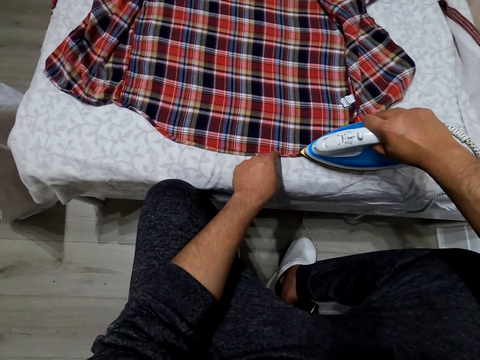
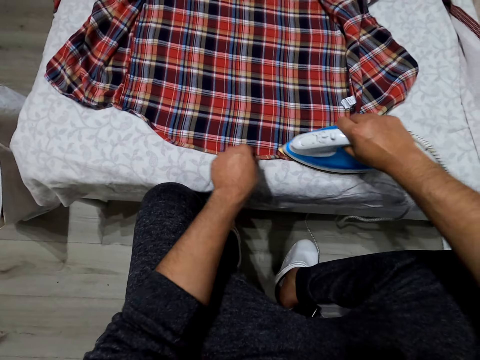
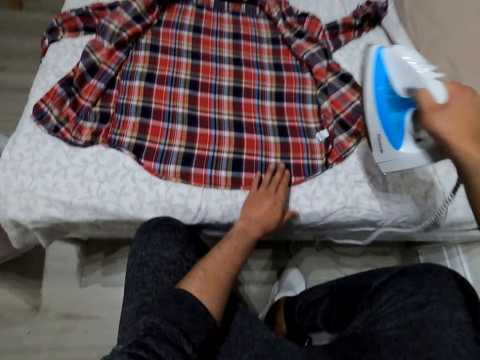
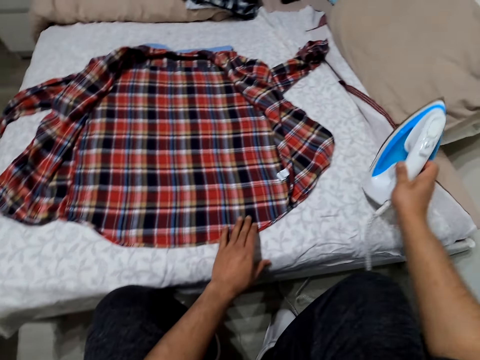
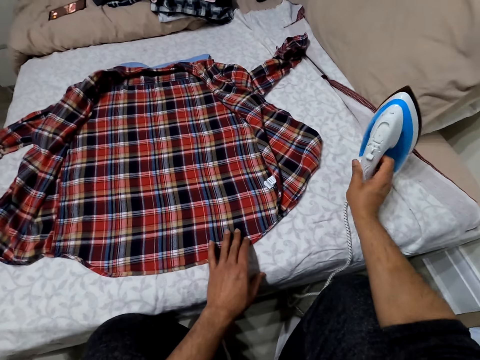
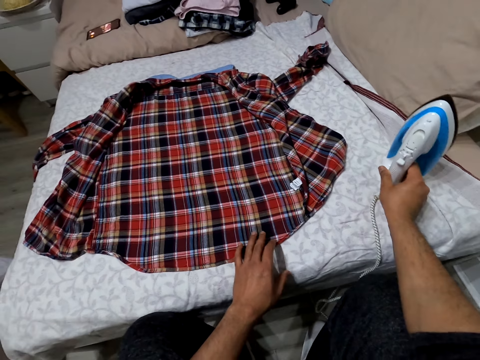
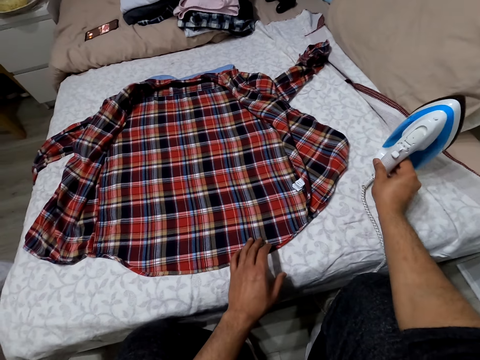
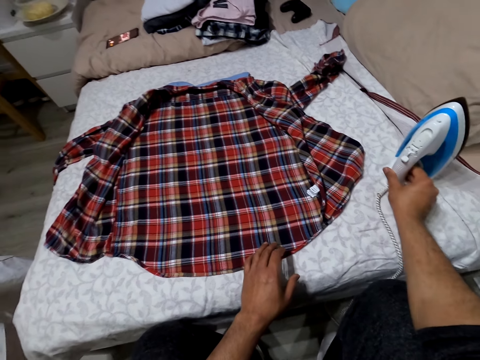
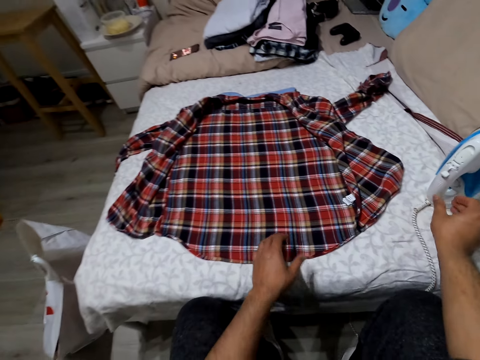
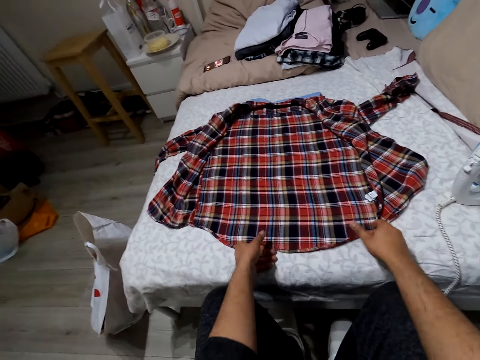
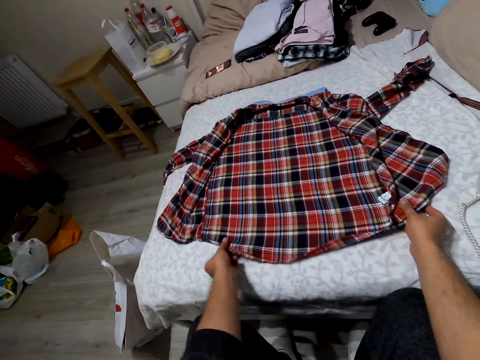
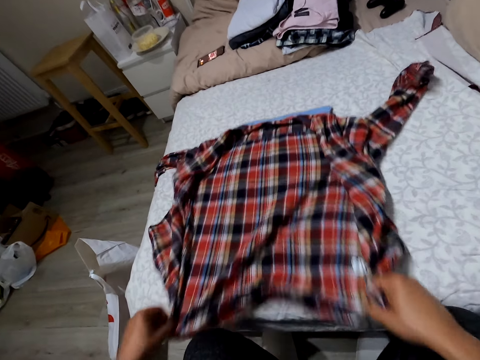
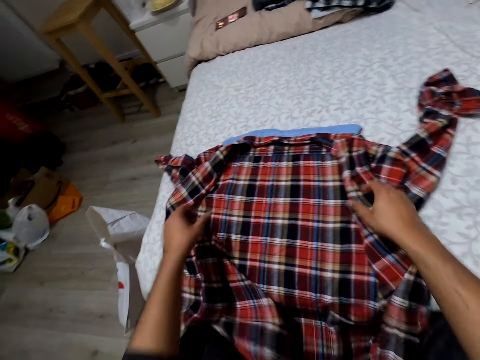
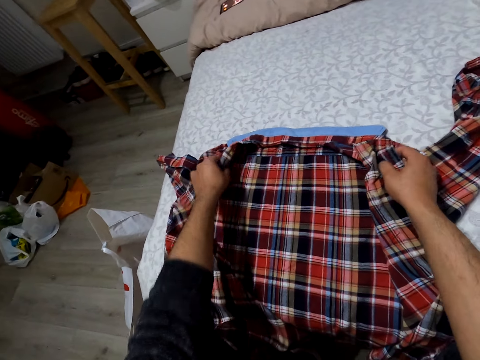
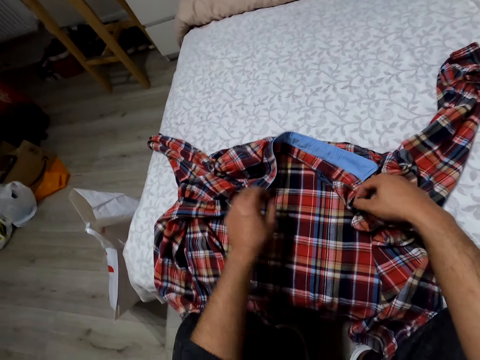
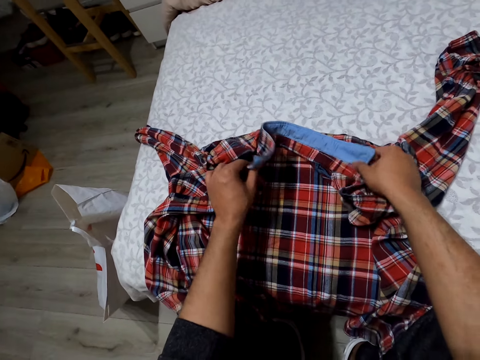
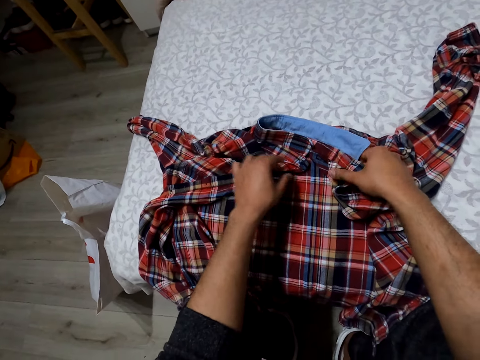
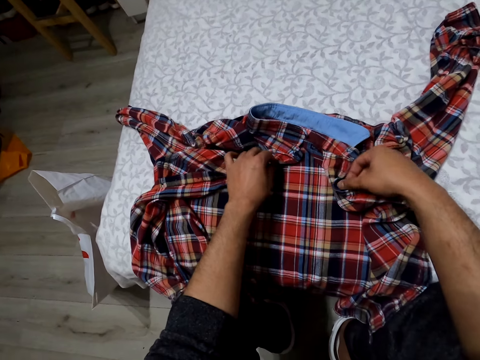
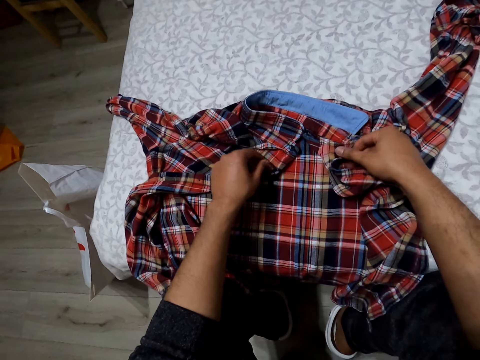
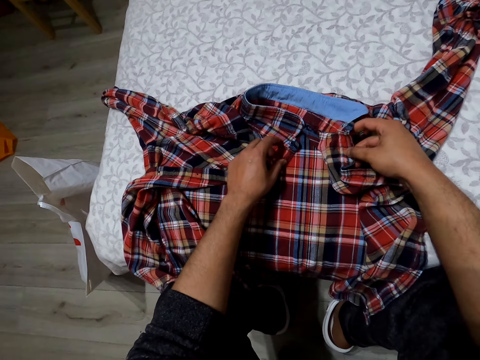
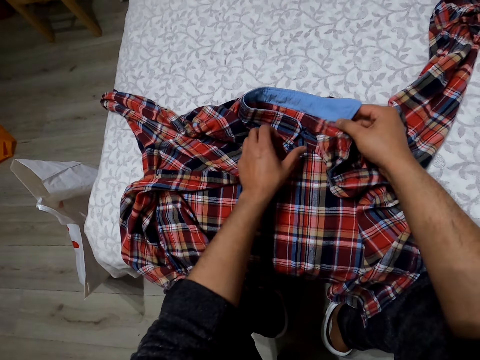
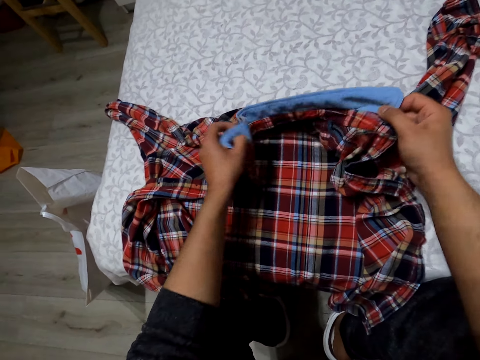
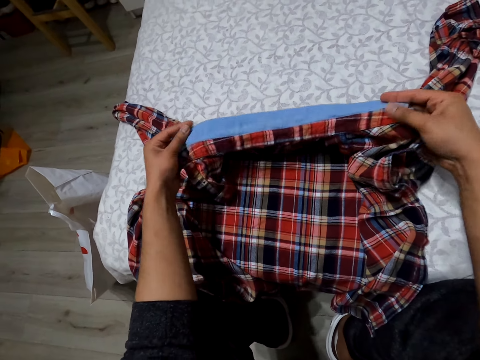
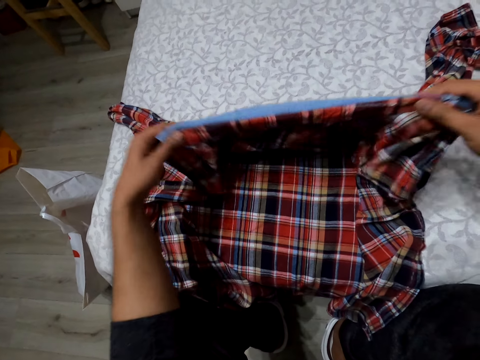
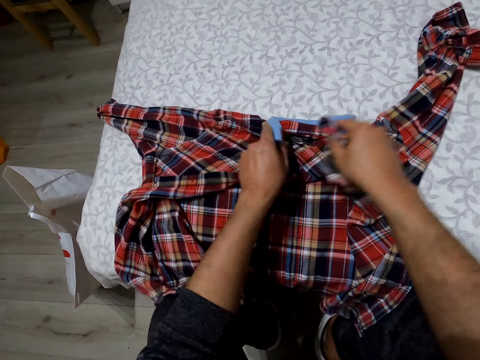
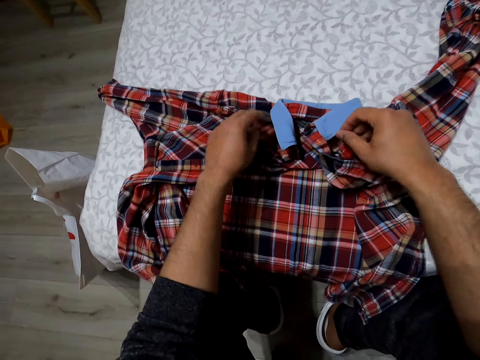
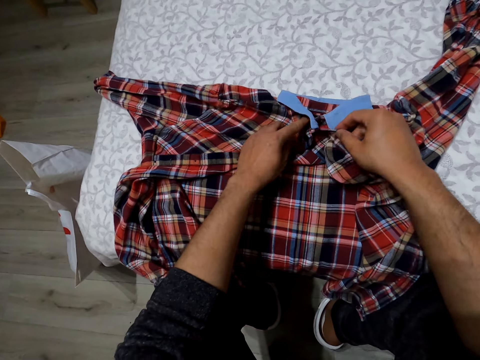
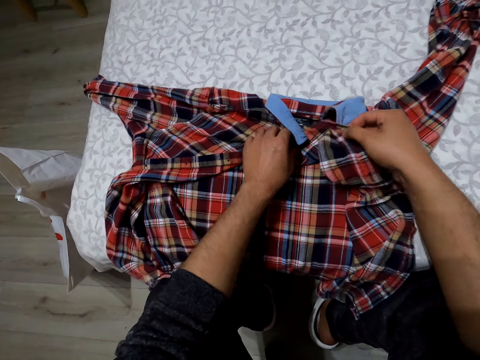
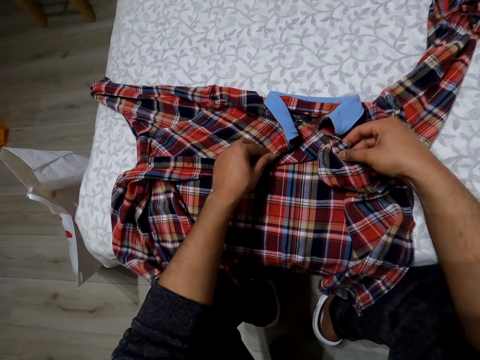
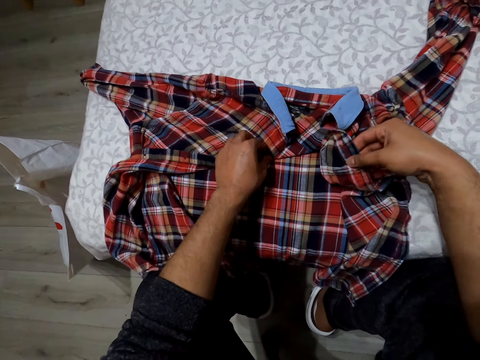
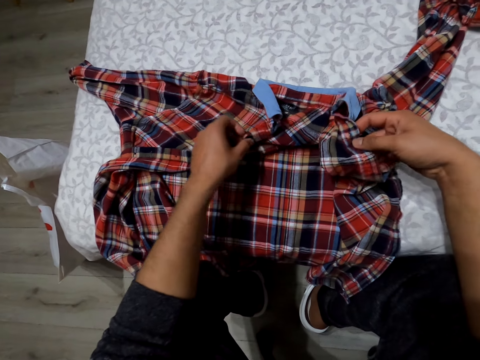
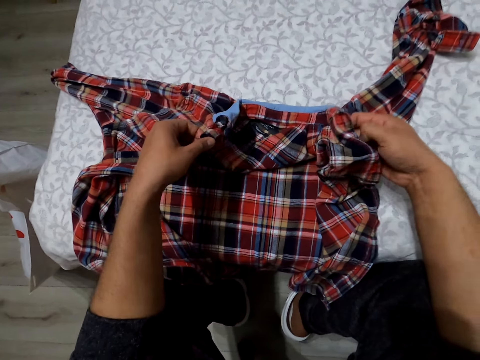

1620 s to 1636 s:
The camera wearer puts the iron box aside. They move the cloth, check the cloth, and lift the cloth. They drop a shirt. They button the shirt. They hold the shirt.

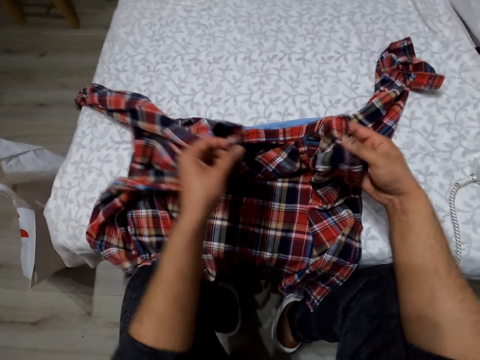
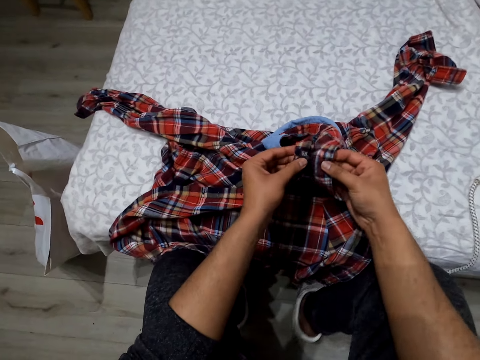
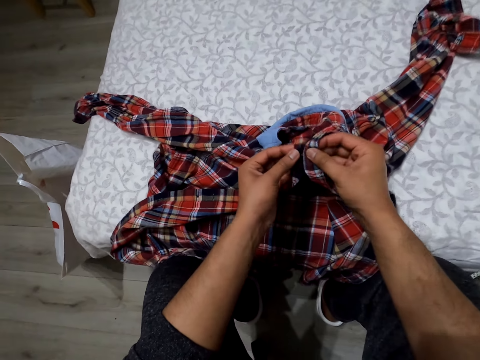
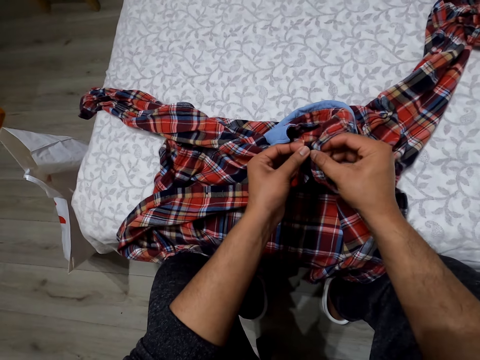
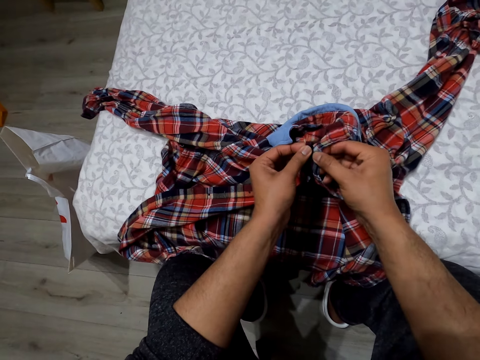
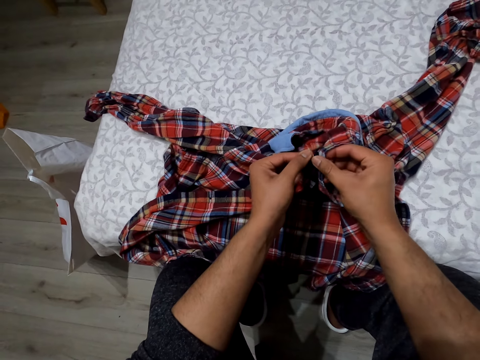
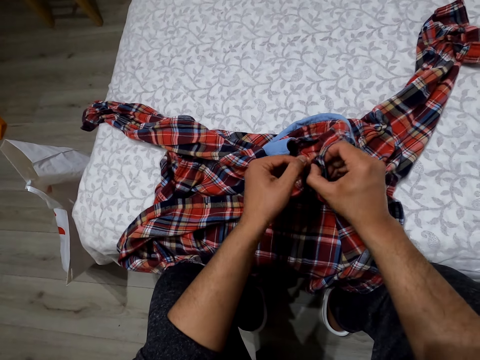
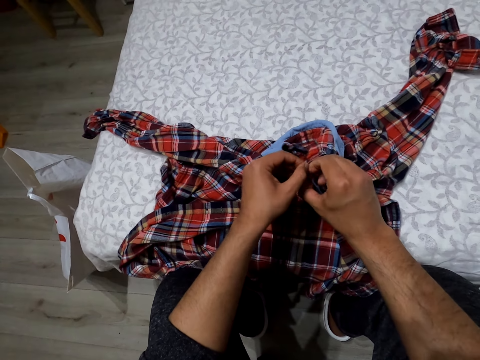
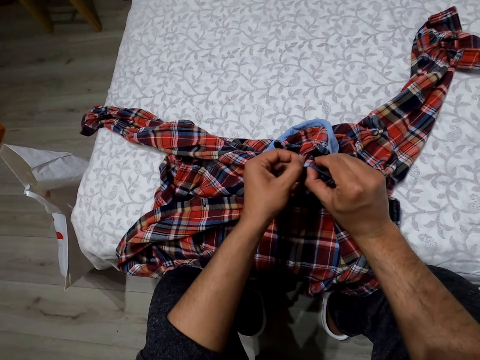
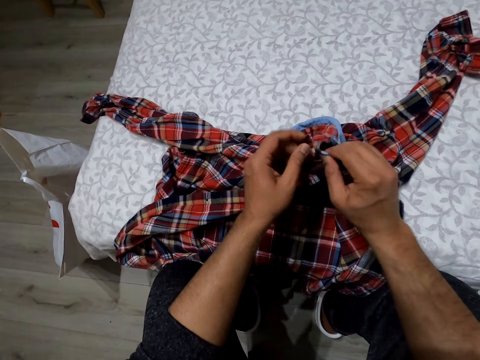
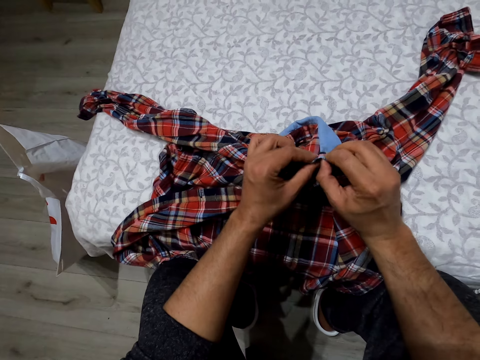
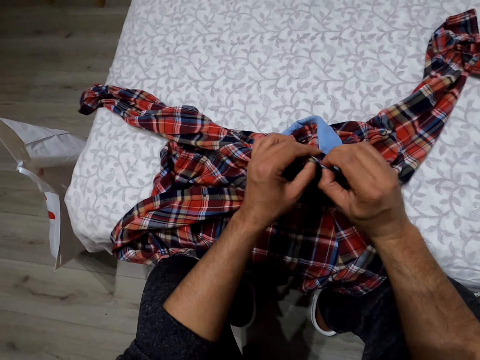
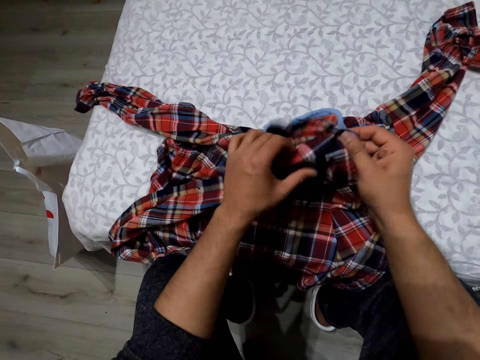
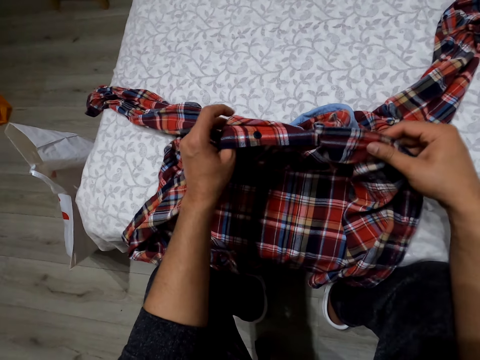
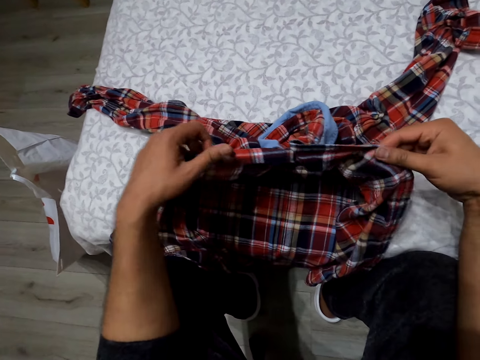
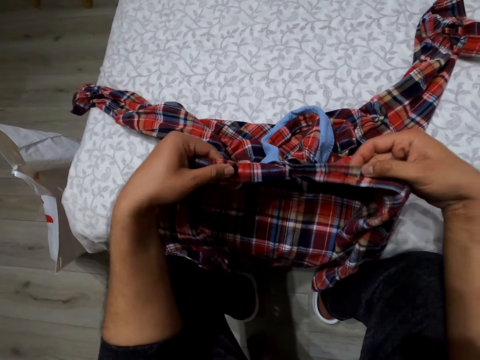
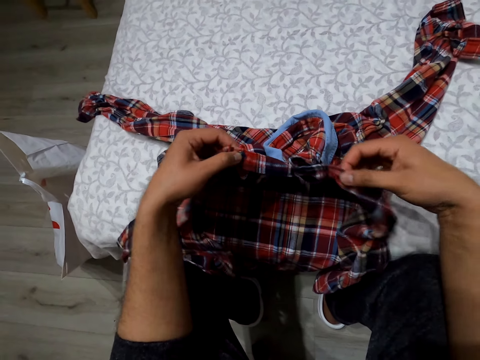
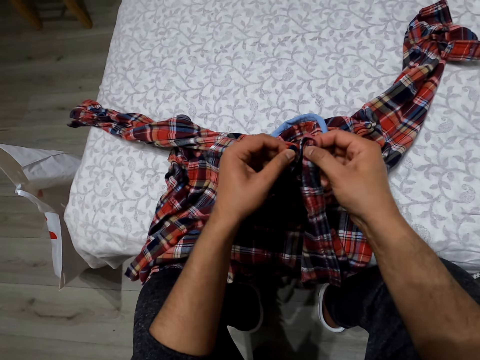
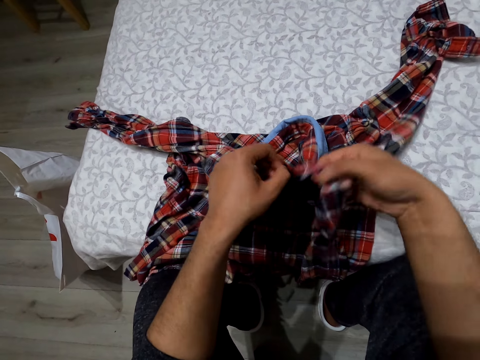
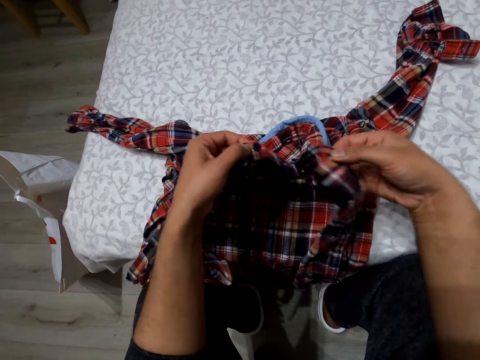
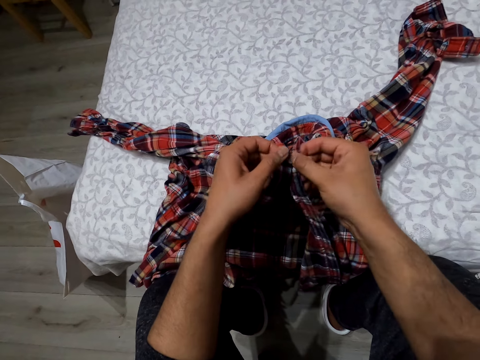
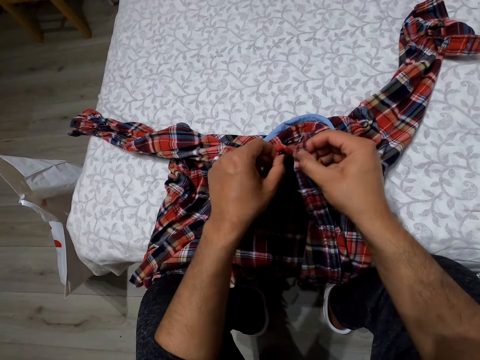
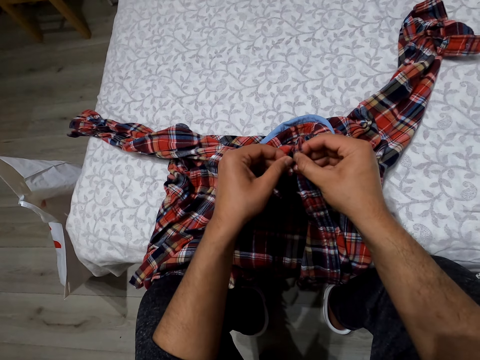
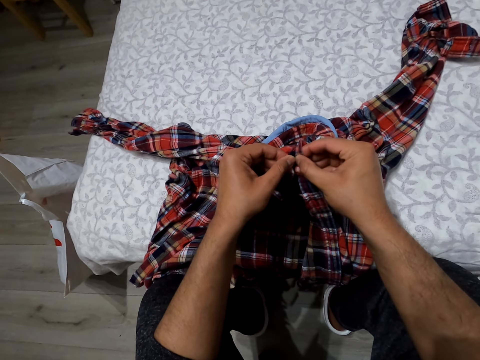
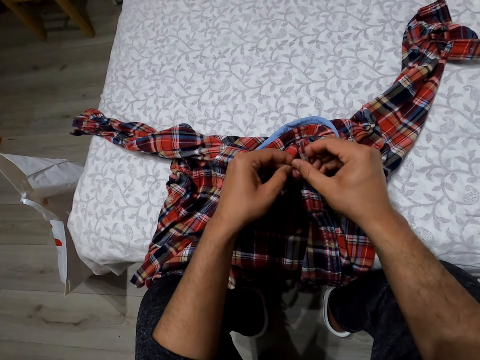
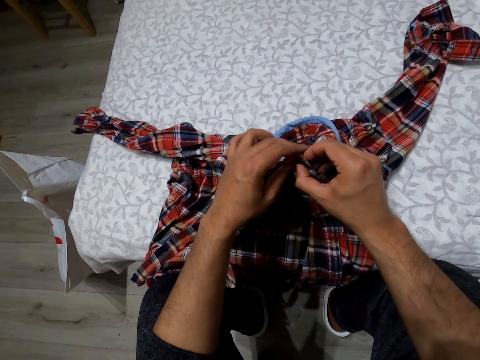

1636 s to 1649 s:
The camera wearer buttons a shirt. They move a hand along the shirt. They button the shirt. They move the shirt apart. They button the shirt.
